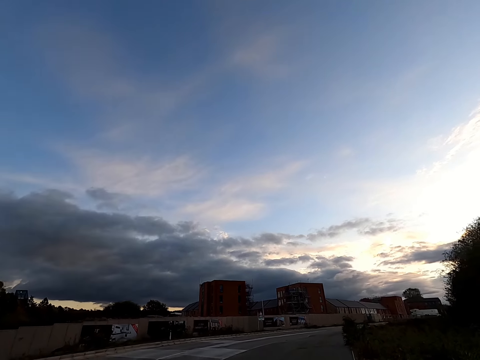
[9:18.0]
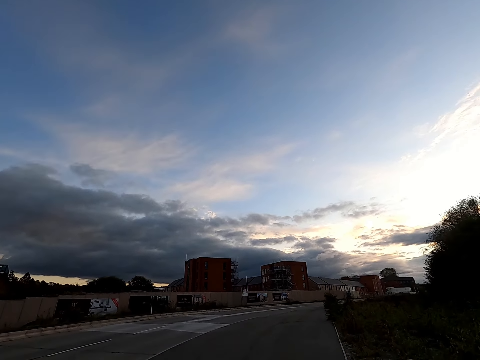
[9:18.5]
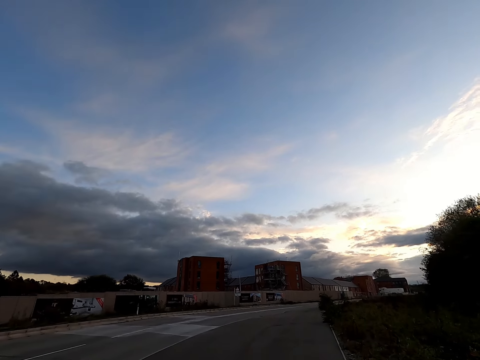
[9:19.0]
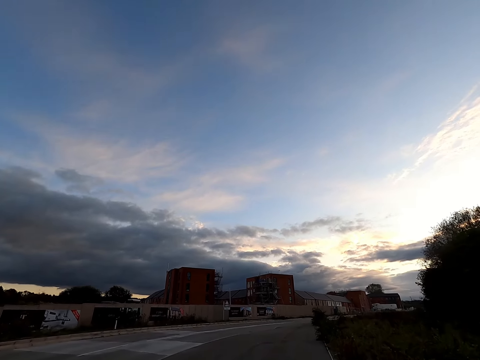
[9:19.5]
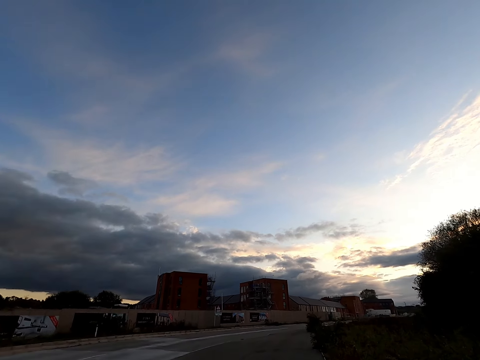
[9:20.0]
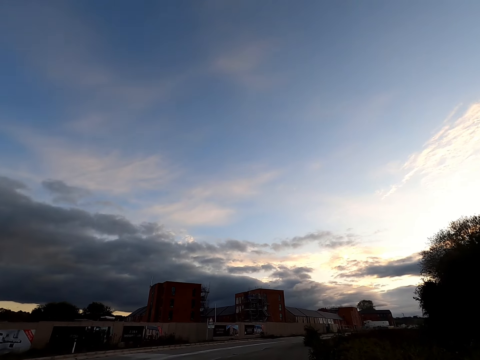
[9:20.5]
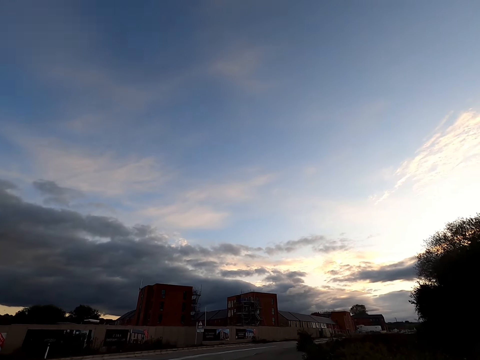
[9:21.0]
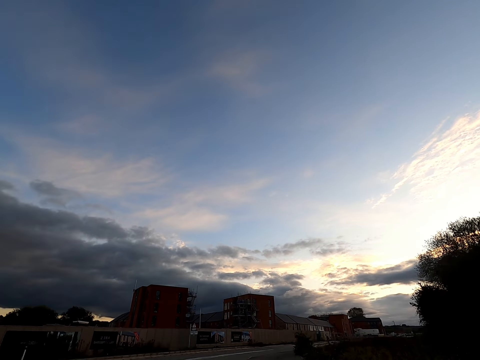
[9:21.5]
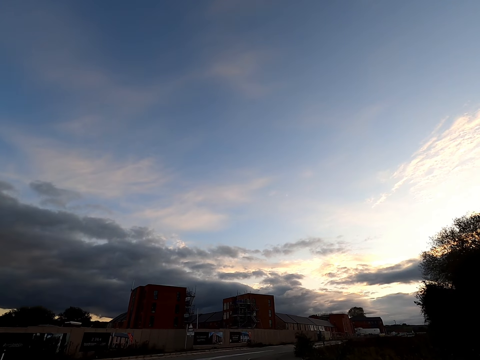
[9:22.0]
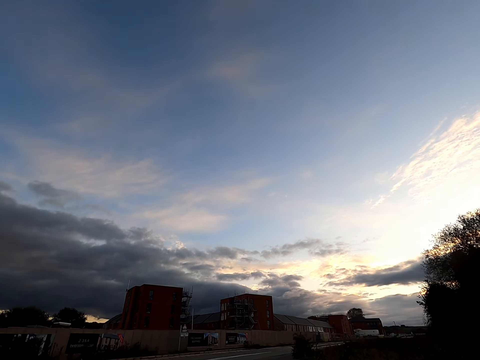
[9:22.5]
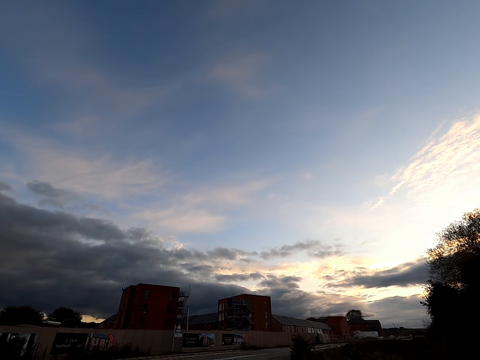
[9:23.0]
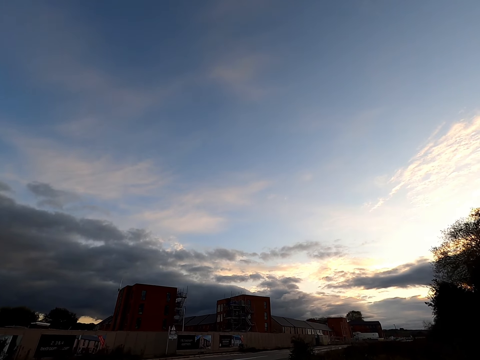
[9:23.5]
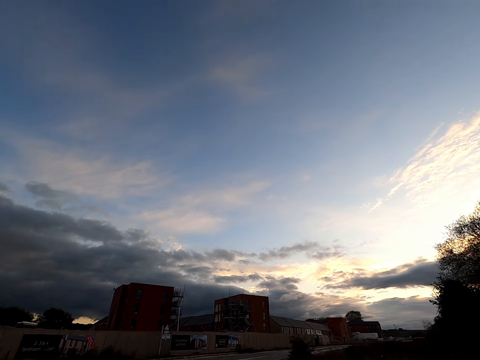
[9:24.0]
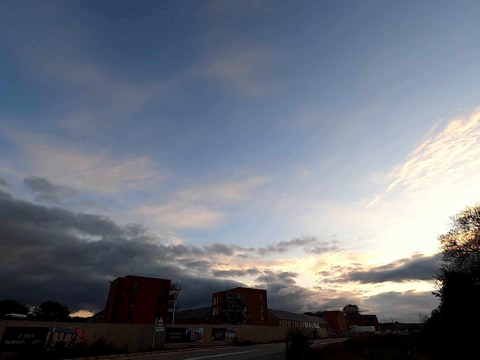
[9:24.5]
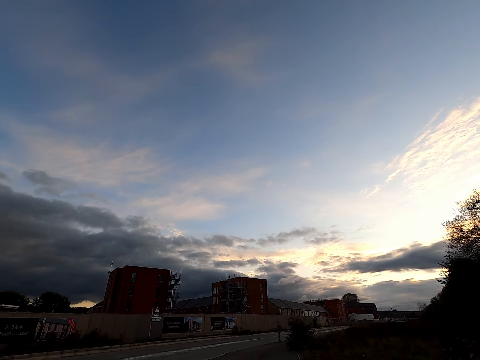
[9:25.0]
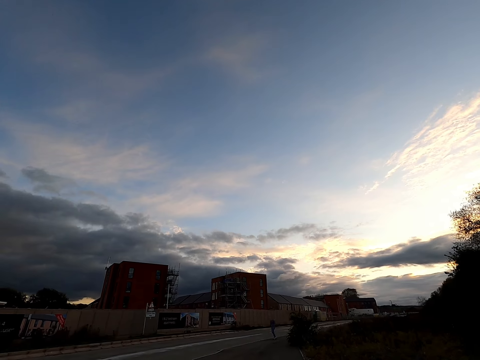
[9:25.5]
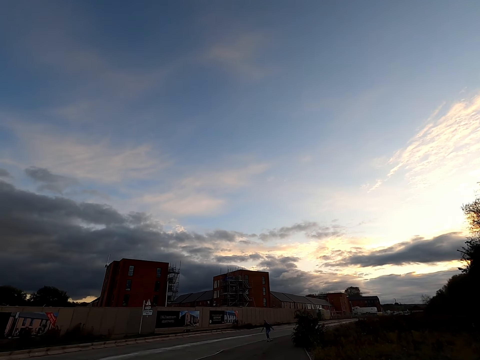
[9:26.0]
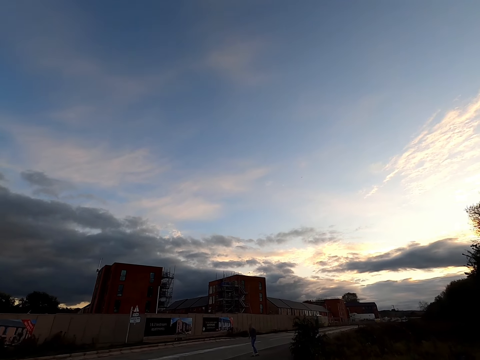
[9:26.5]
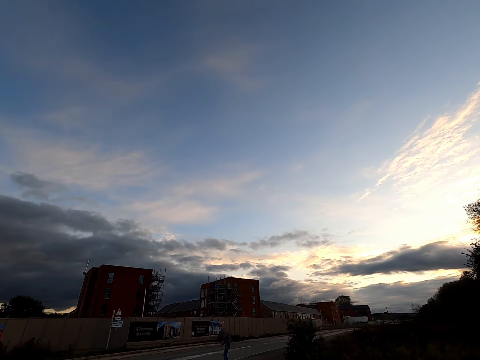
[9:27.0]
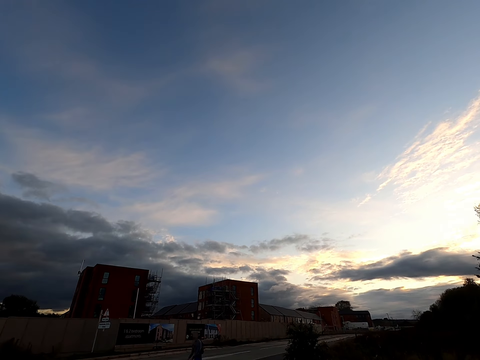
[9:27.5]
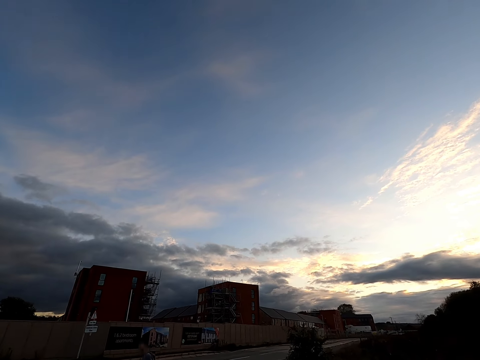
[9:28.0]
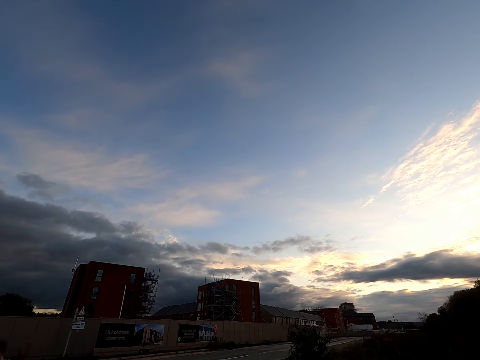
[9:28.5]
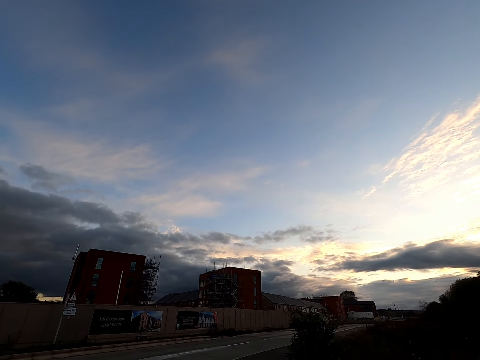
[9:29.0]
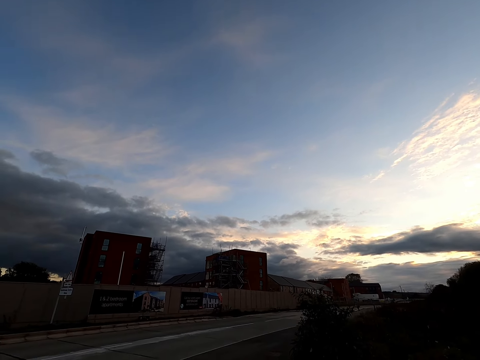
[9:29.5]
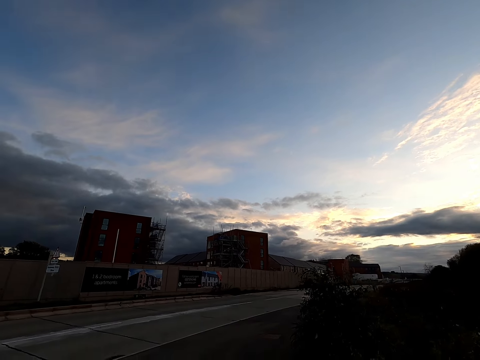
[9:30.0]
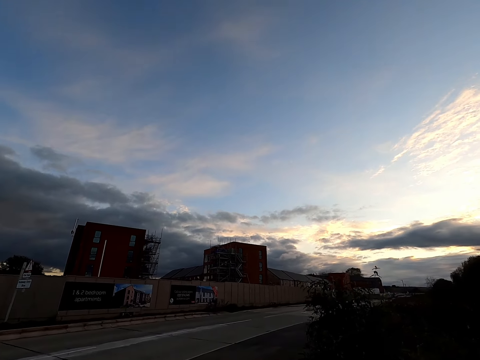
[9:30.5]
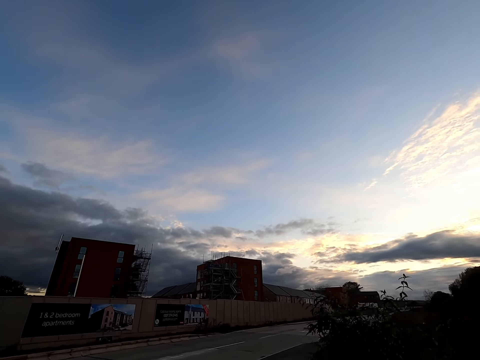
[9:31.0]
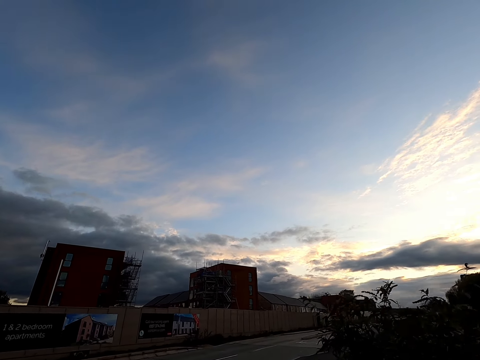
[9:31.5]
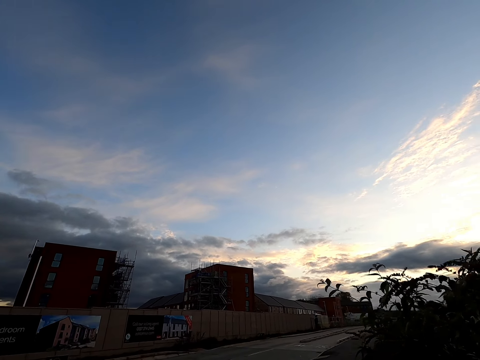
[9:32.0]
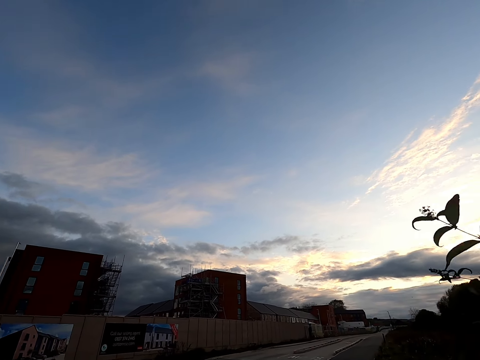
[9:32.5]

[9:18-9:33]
The camera wearer jogs down a road. A man rides a skateboard past the camera wearer.

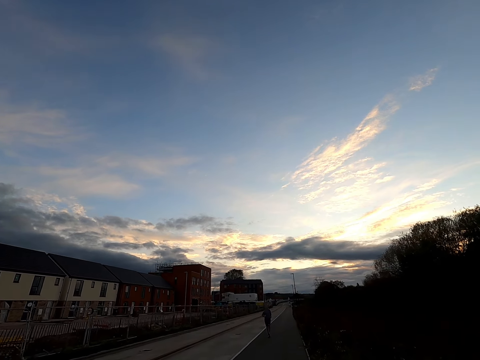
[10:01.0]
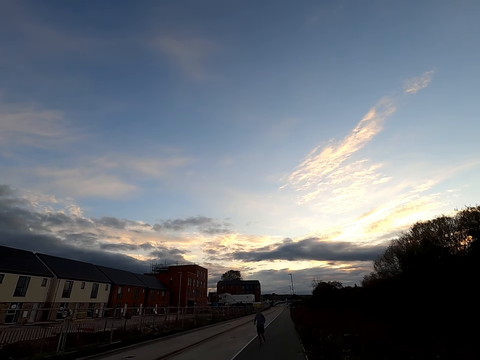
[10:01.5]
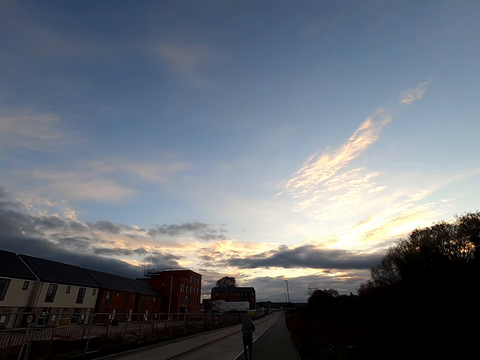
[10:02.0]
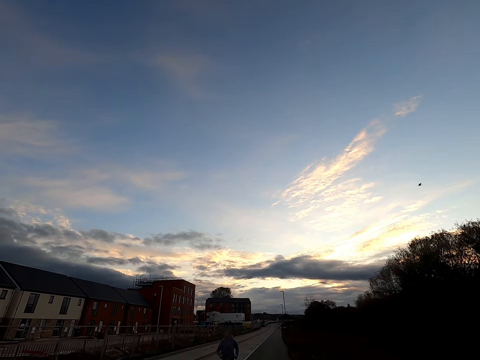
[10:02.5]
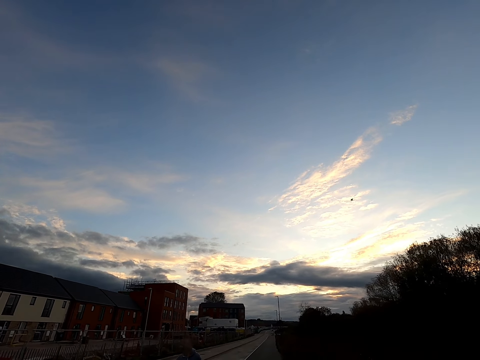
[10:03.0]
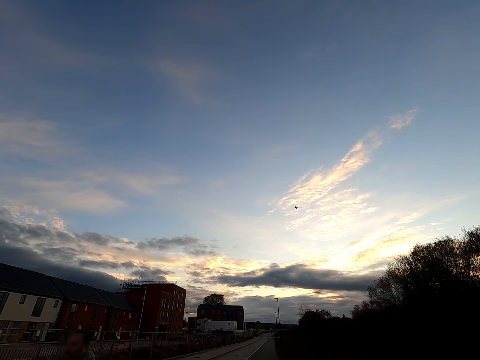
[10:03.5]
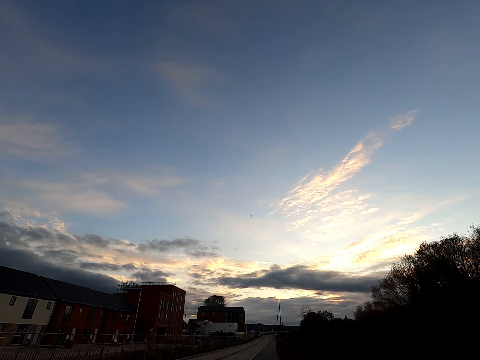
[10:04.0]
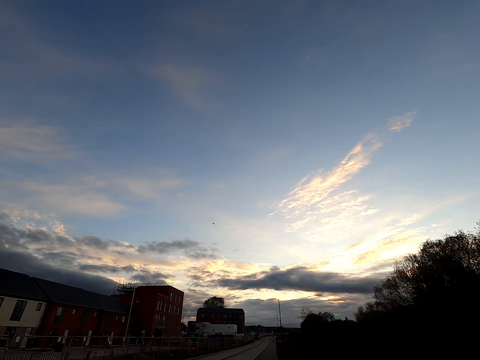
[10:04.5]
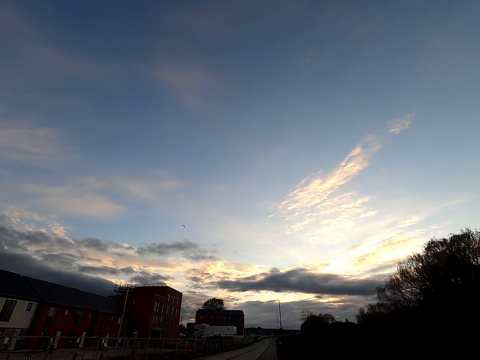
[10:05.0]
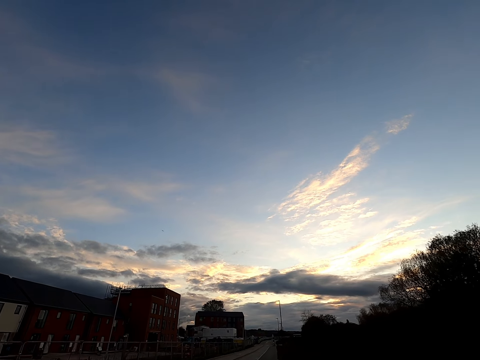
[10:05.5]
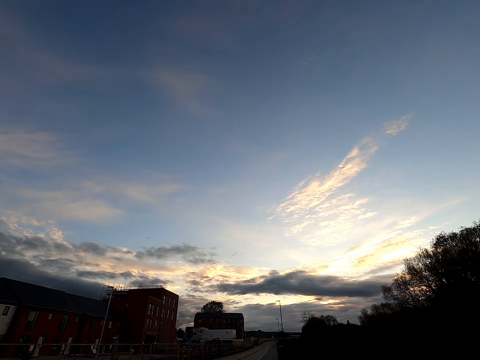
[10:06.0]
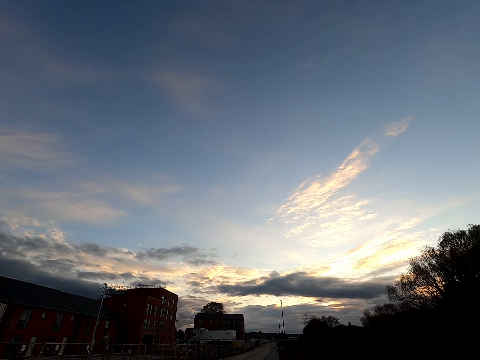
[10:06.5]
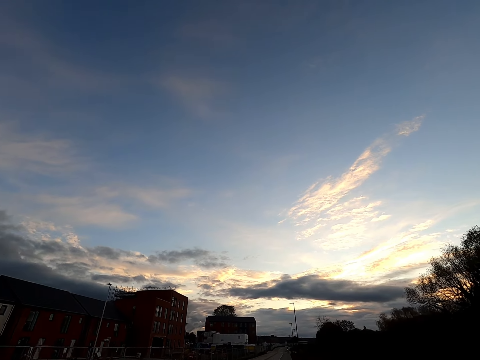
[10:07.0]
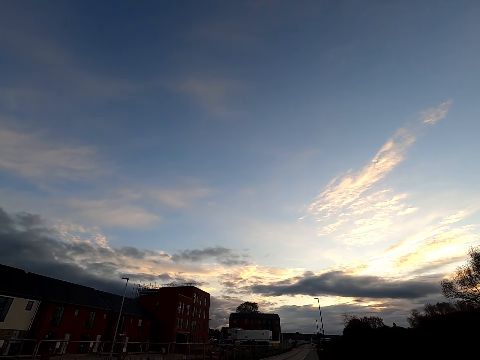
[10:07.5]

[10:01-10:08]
A man jogs past the camera wearer.

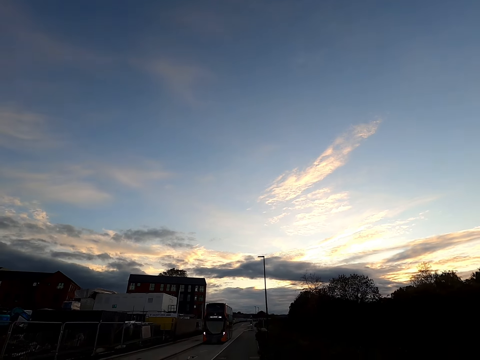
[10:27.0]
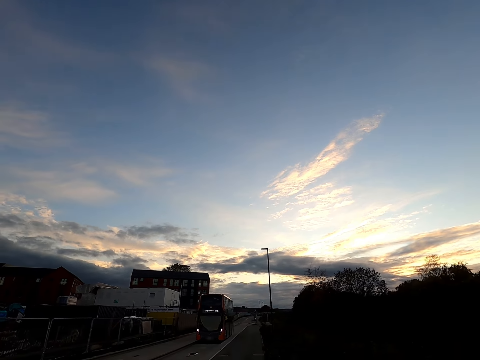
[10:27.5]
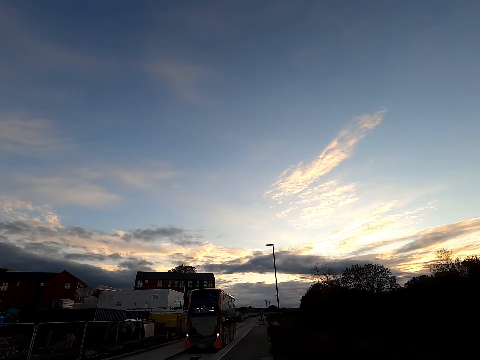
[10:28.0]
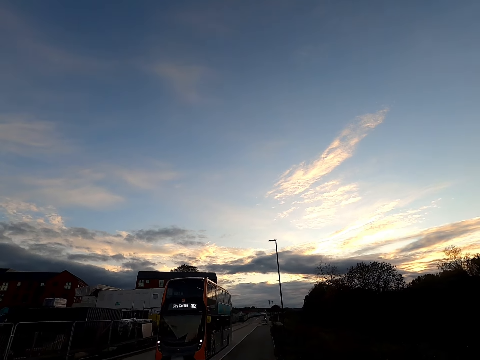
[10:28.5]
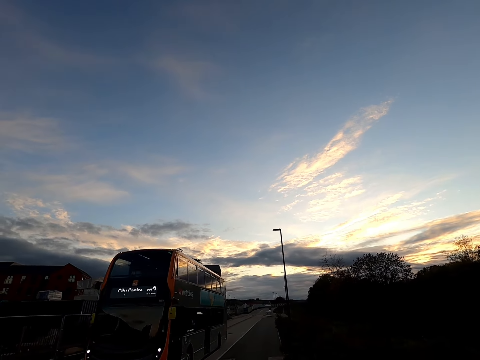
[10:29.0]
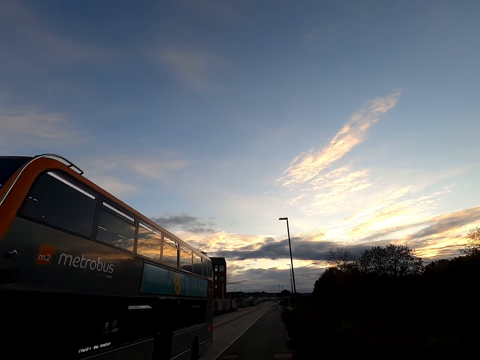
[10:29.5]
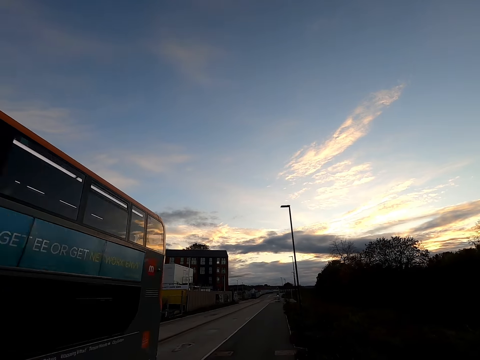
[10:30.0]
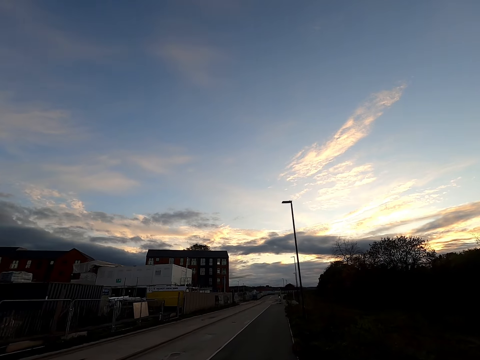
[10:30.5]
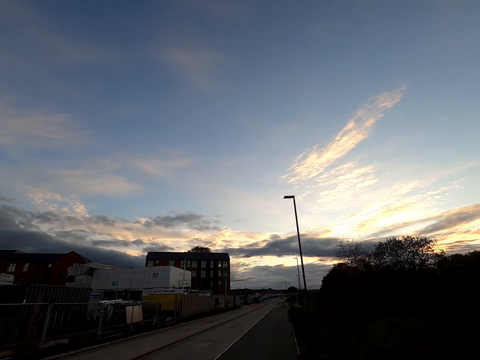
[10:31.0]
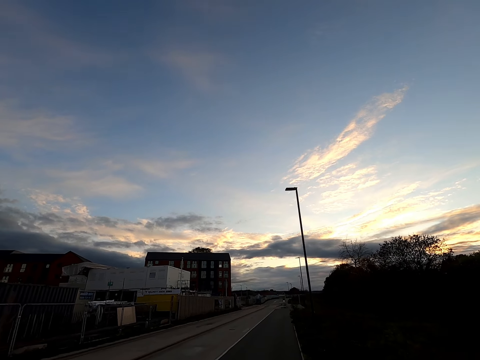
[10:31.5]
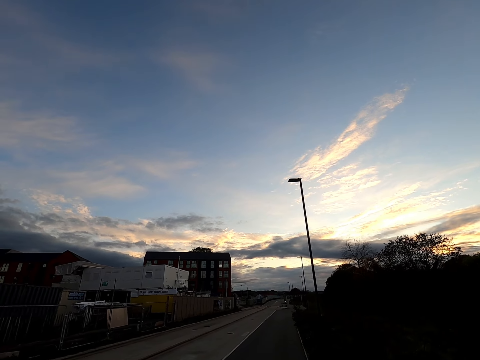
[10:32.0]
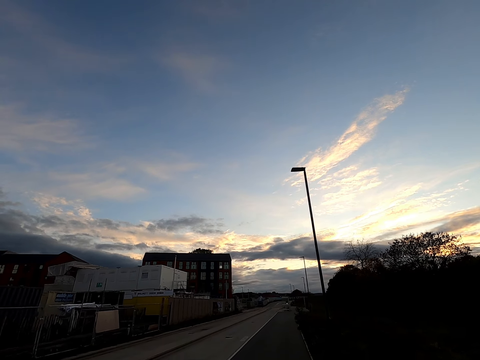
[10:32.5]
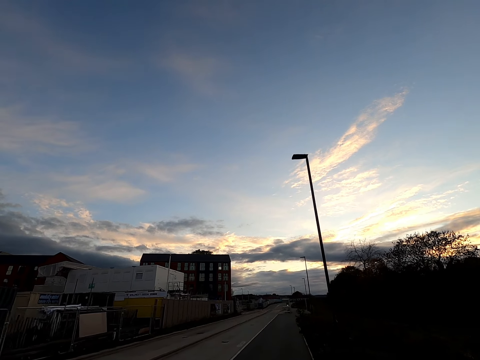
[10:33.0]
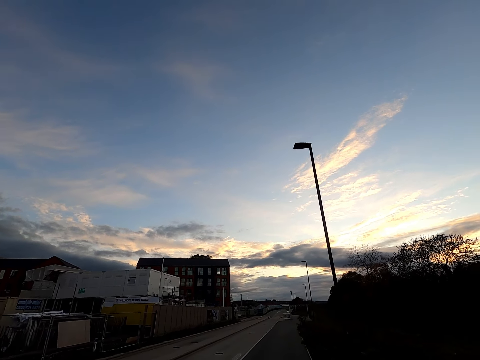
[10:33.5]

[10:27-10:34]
A black double-decker bus drives past the camera wearer.
